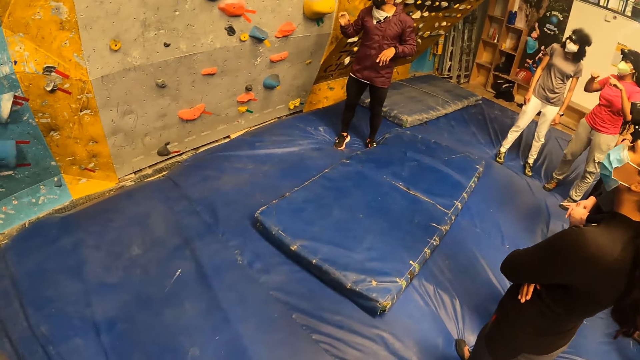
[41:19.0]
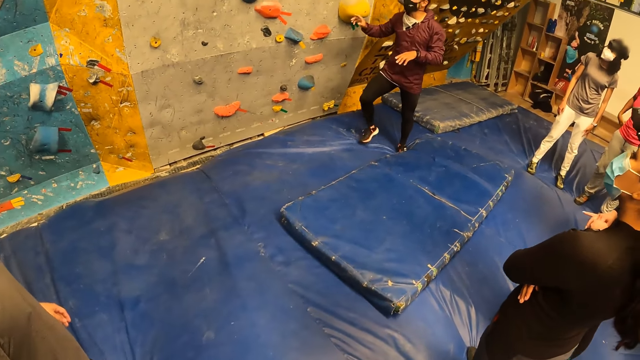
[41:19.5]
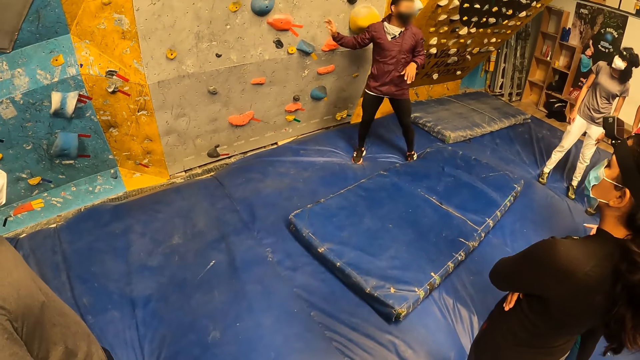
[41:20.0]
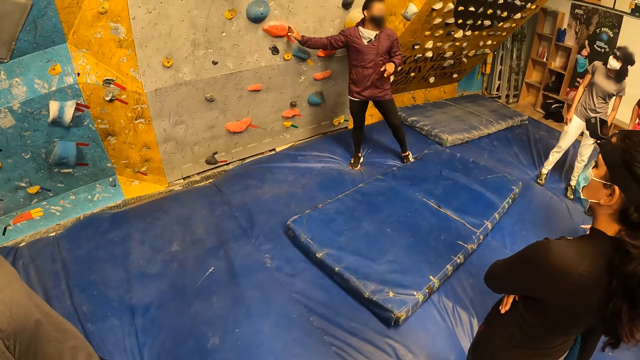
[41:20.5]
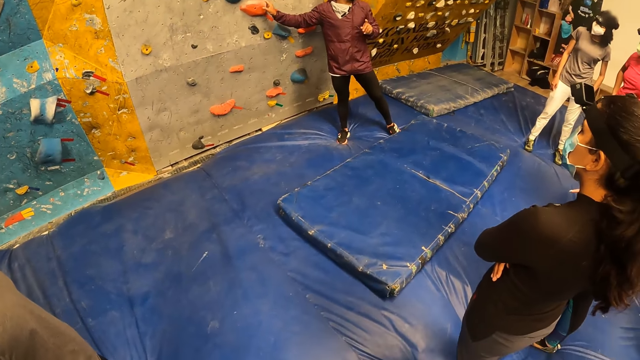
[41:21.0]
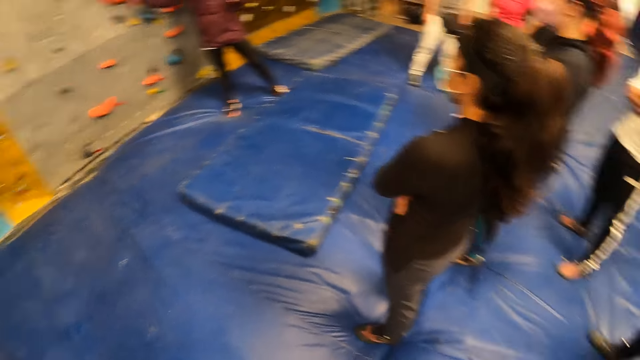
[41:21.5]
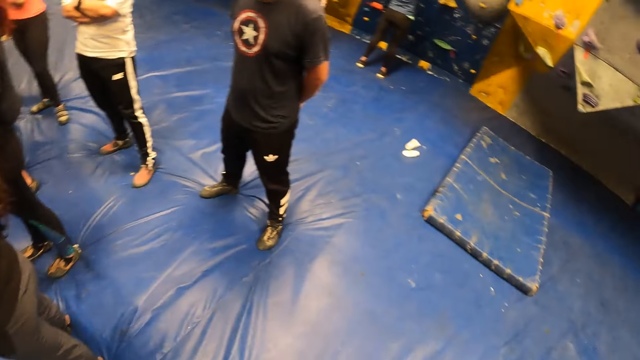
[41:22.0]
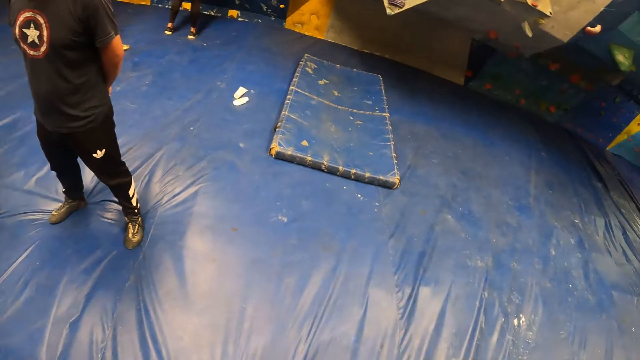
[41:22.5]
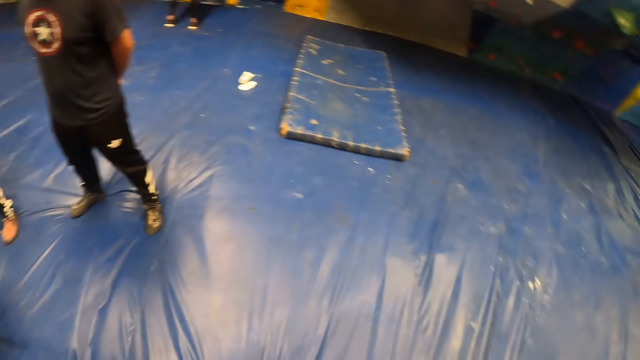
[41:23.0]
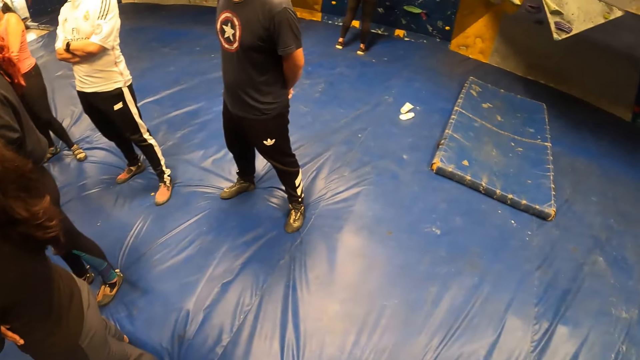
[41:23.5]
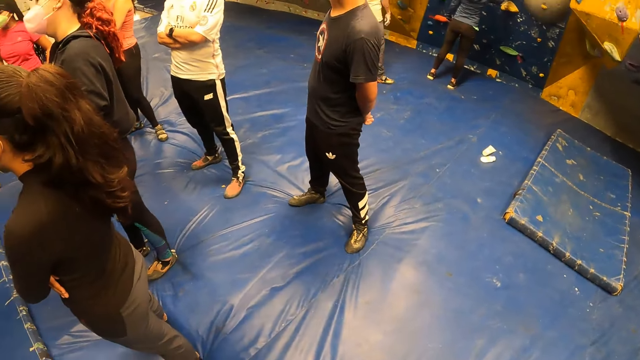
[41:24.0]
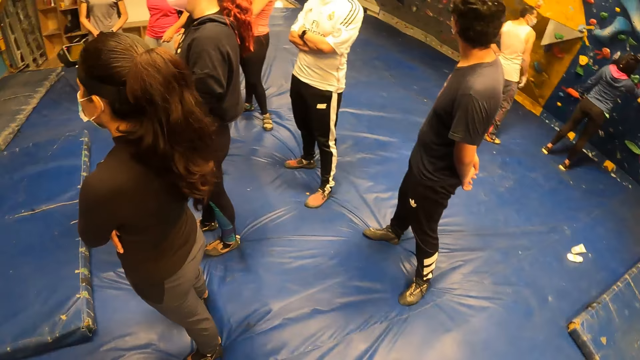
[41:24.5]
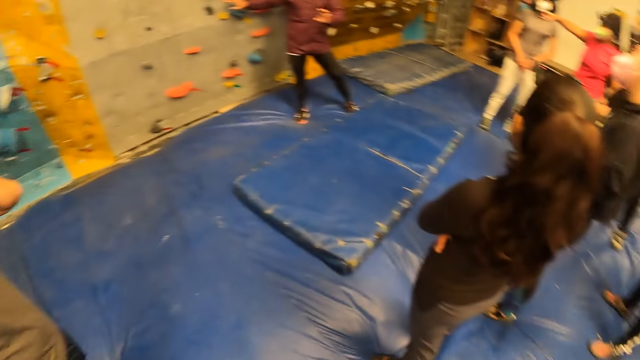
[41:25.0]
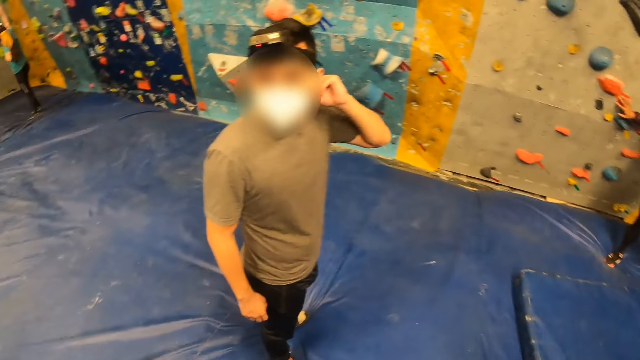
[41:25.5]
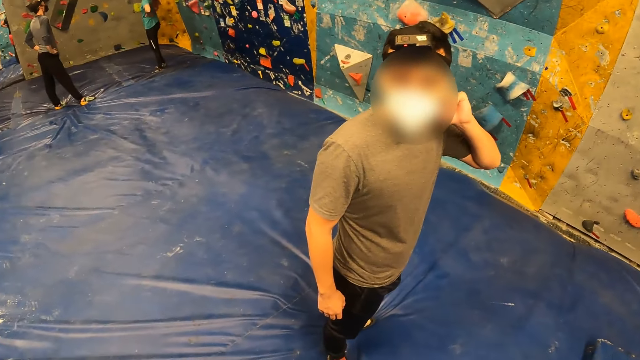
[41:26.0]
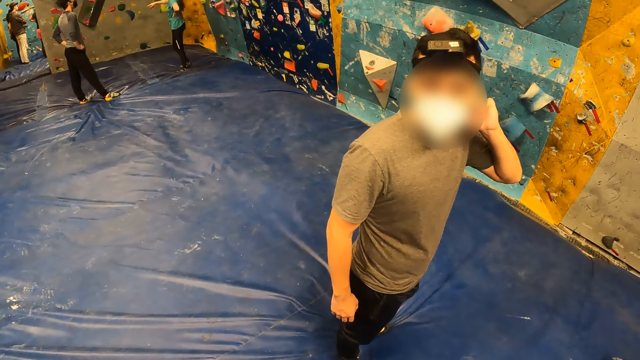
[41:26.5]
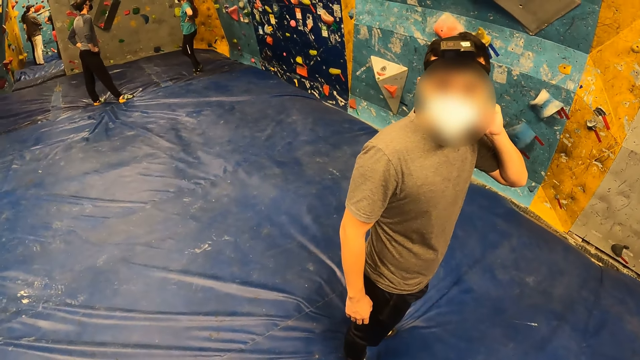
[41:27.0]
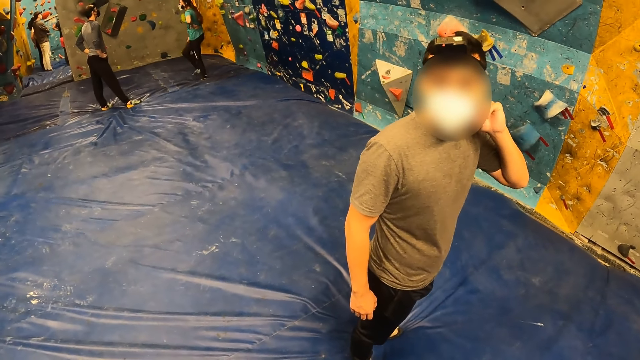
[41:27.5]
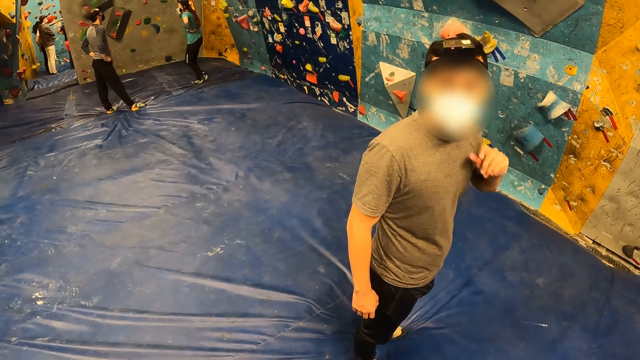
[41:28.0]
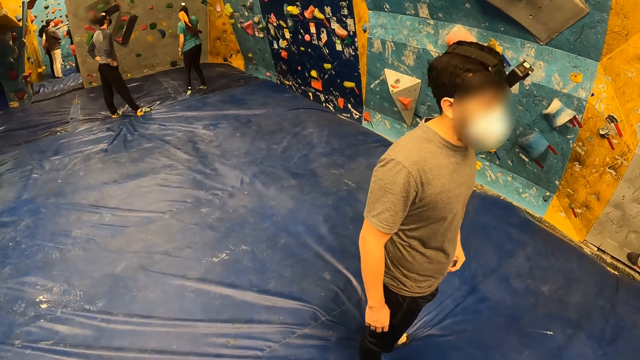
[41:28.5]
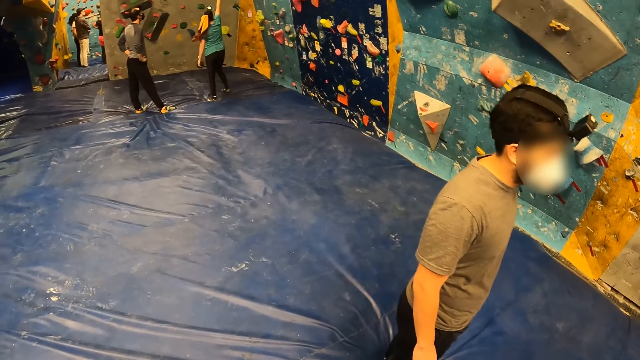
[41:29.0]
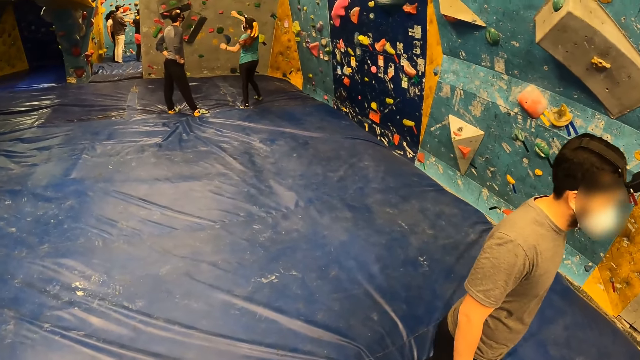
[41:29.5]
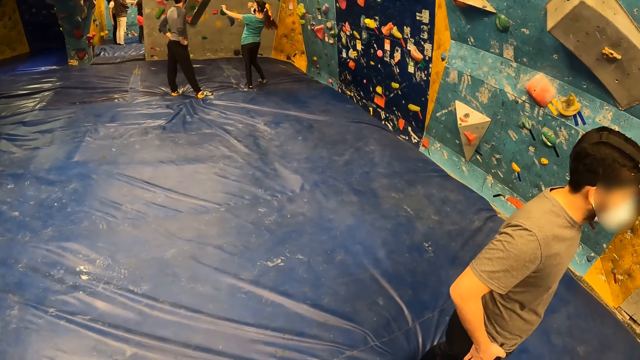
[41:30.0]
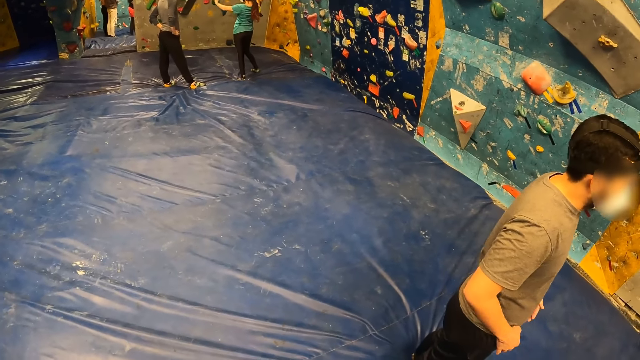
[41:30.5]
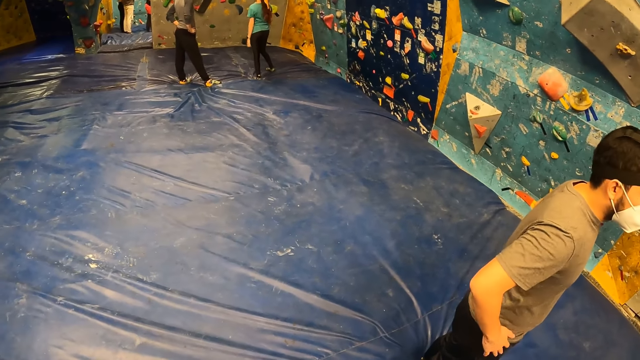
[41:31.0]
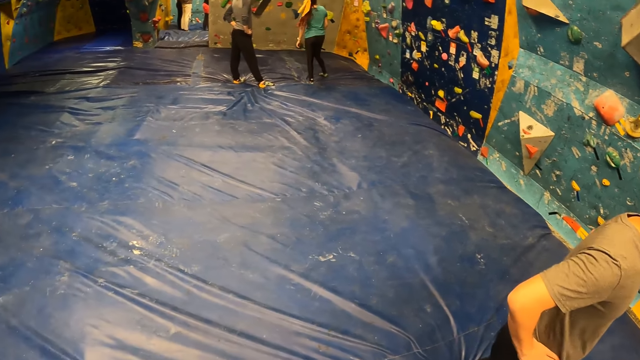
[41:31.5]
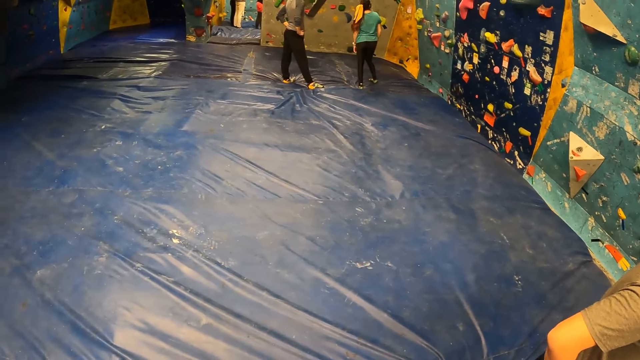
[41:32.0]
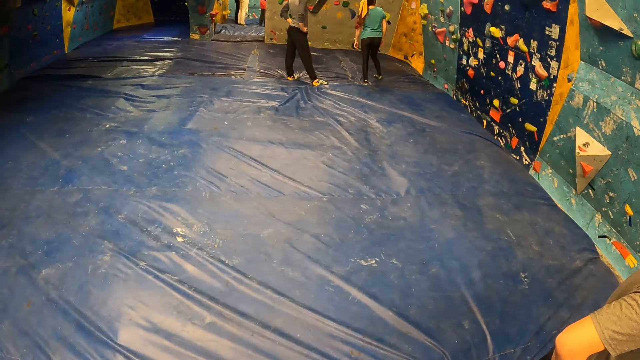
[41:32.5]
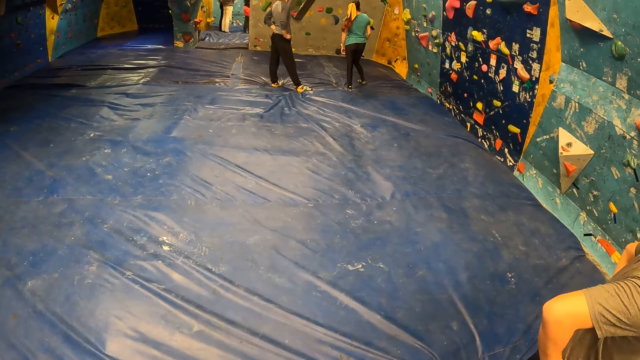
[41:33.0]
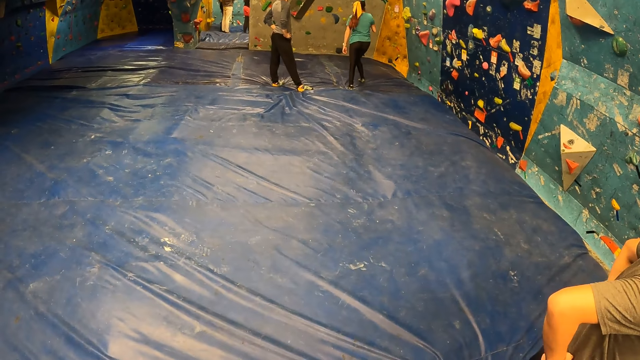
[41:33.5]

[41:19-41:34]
The camera wearer stares at a man. They look around the boulder gym. They interact with another man. The other man interacts with the camera wearer. The camera wearer looks around the boulder gym.

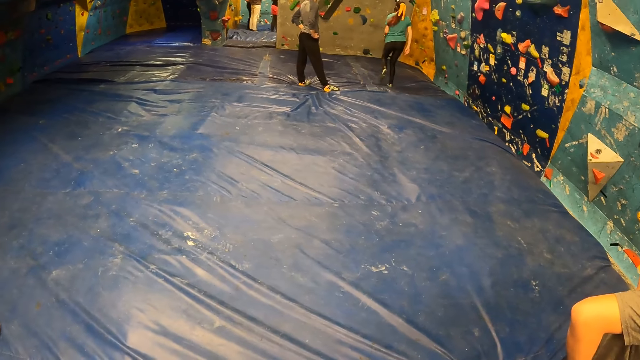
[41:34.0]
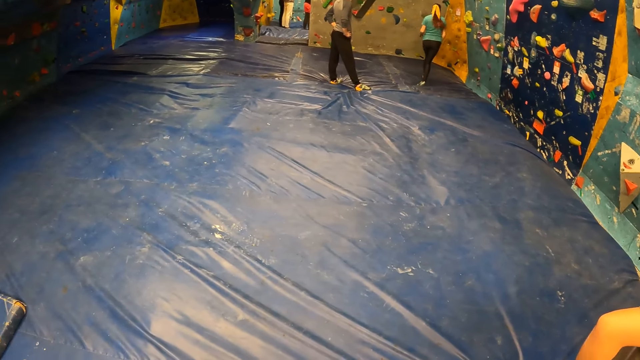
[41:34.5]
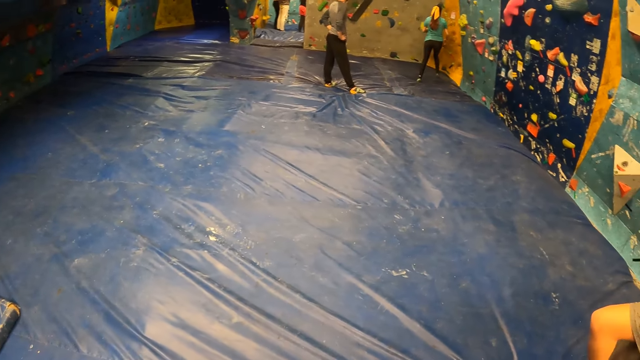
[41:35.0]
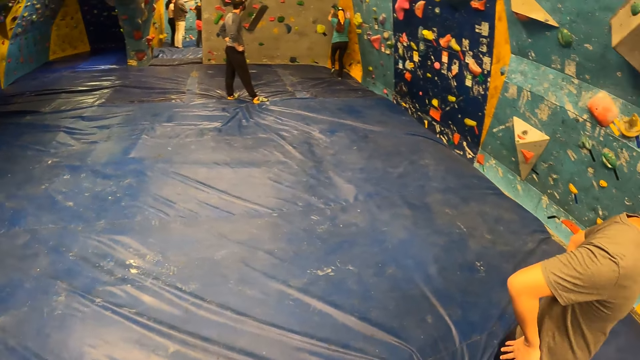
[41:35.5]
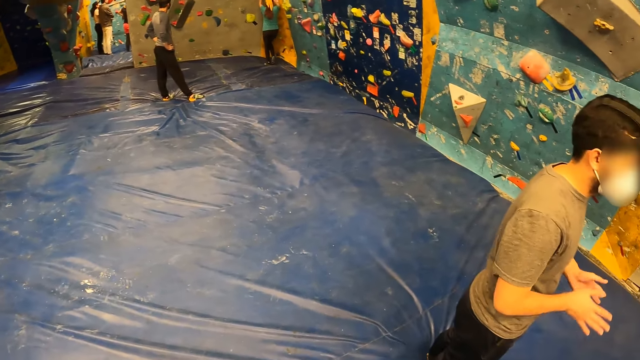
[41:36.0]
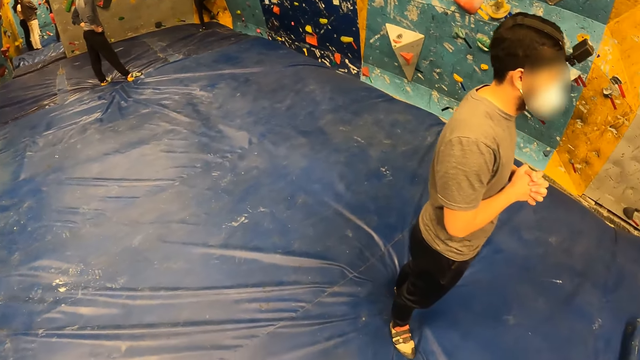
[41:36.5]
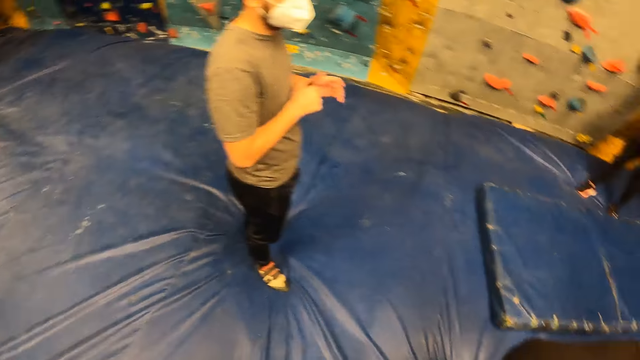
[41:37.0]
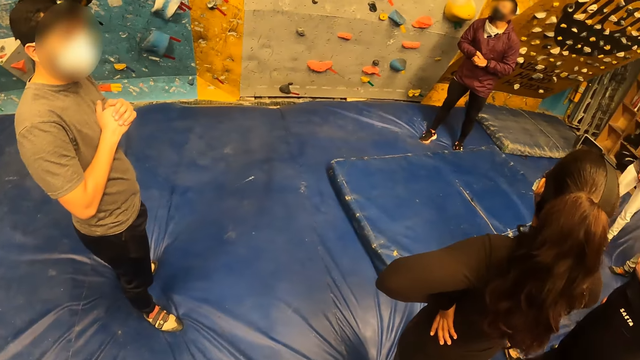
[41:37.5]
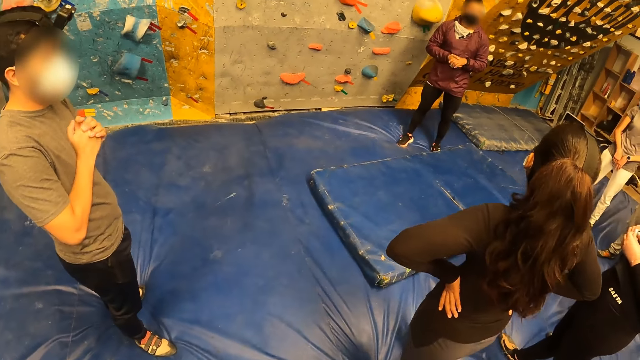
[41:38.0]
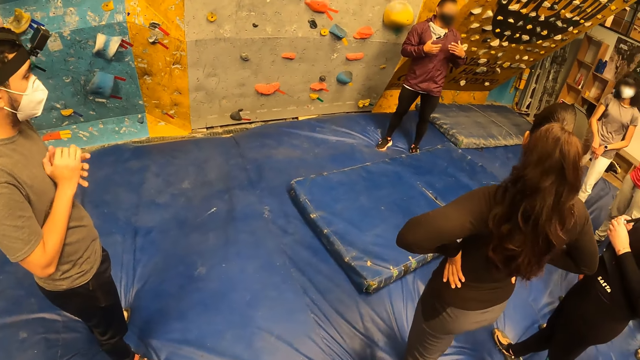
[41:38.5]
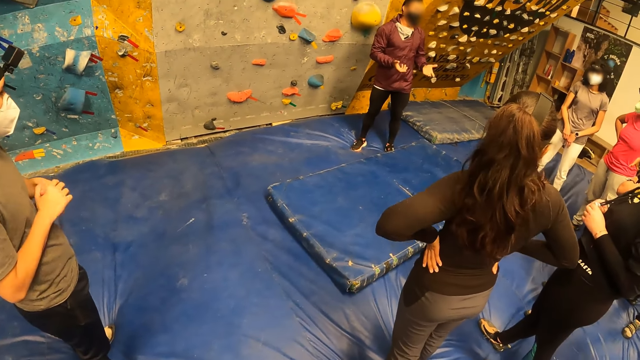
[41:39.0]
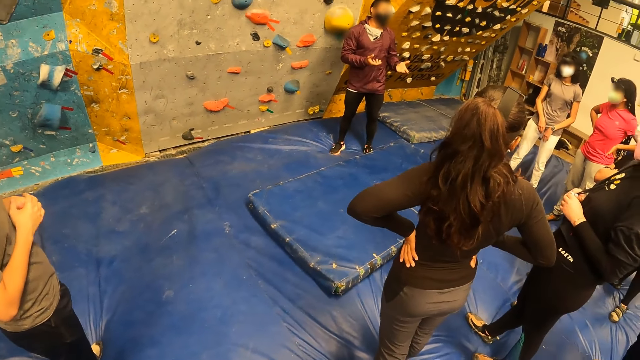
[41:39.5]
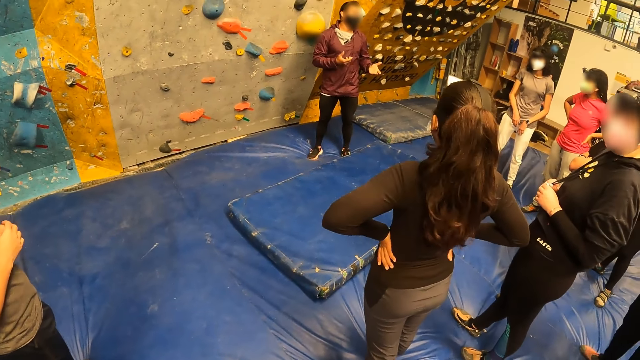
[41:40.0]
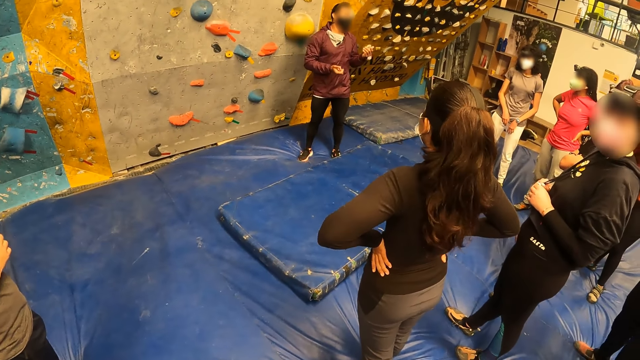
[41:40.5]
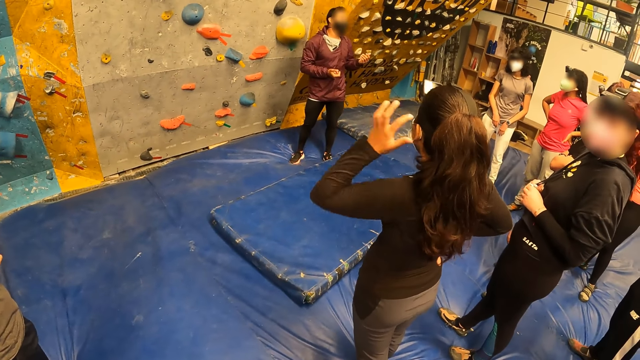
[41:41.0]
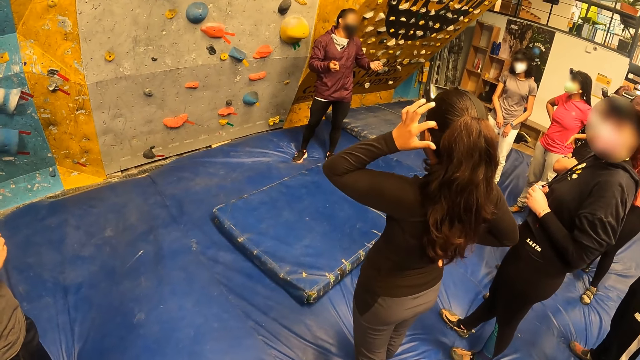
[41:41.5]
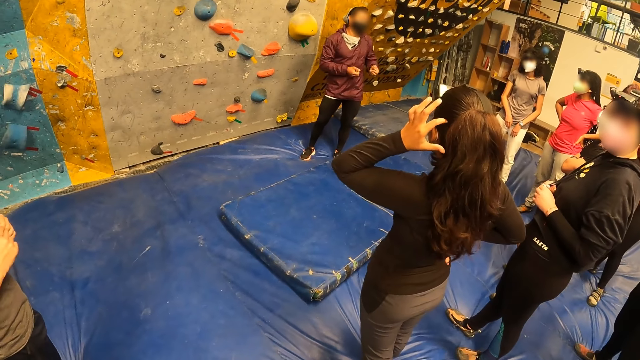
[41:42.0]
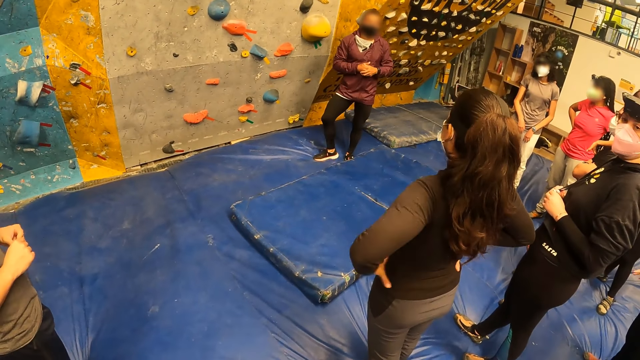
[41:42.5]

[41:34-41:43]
The camera wearer stares at a man. The man interacts with the crowd.
